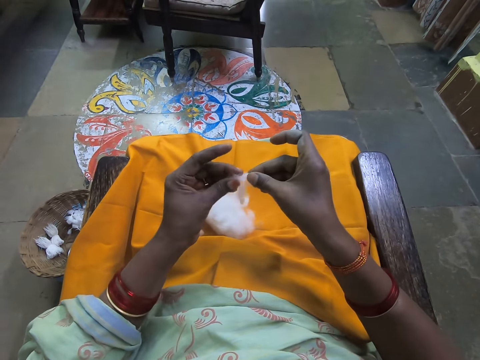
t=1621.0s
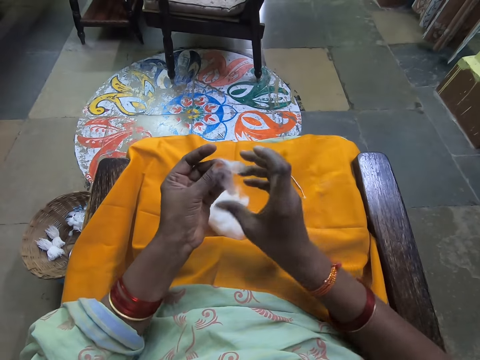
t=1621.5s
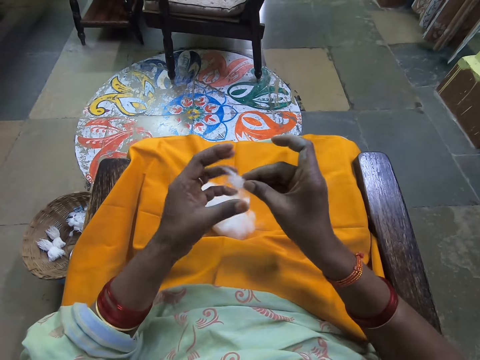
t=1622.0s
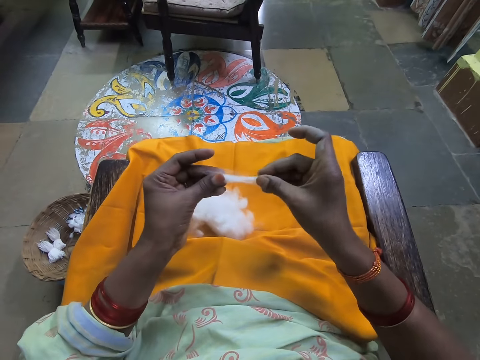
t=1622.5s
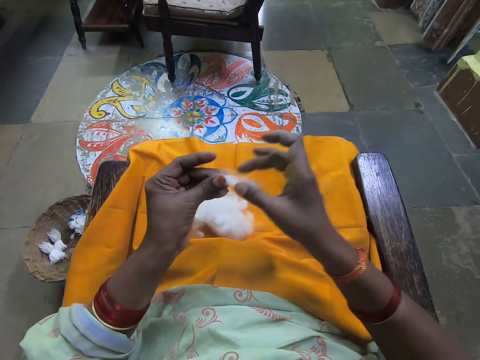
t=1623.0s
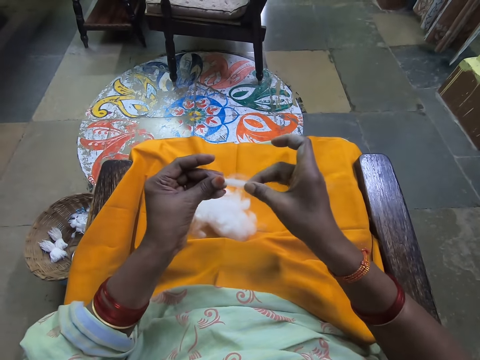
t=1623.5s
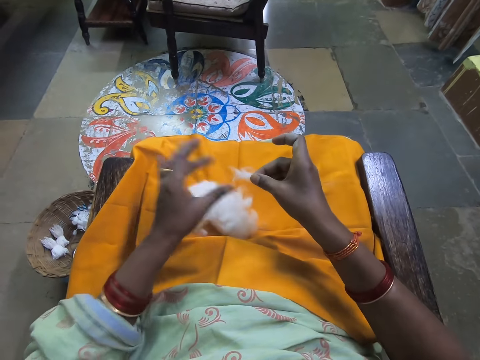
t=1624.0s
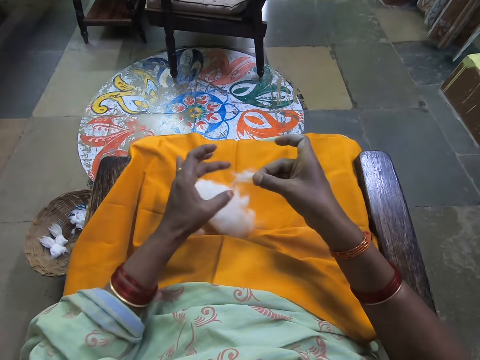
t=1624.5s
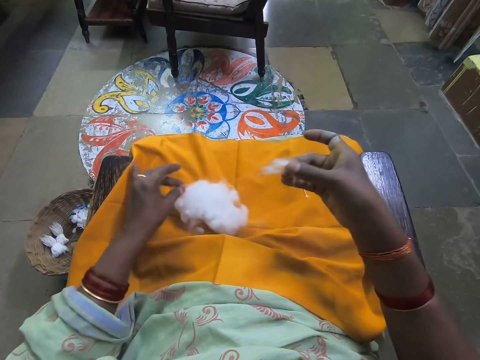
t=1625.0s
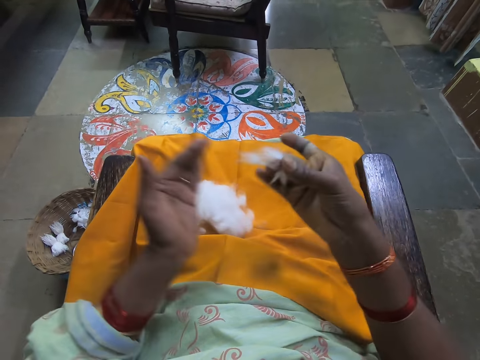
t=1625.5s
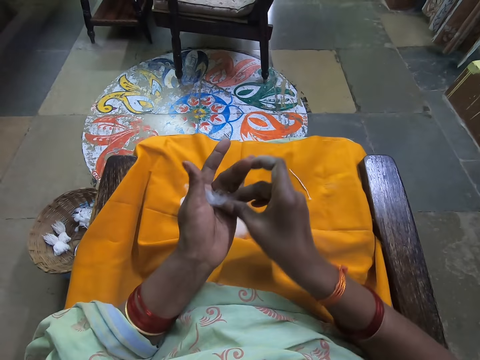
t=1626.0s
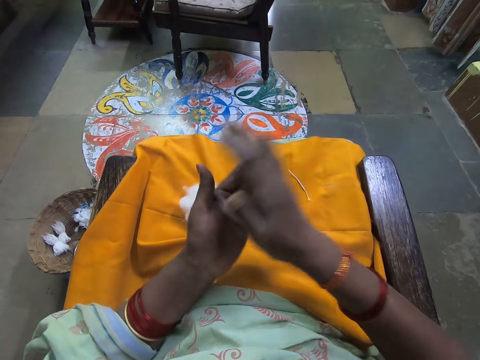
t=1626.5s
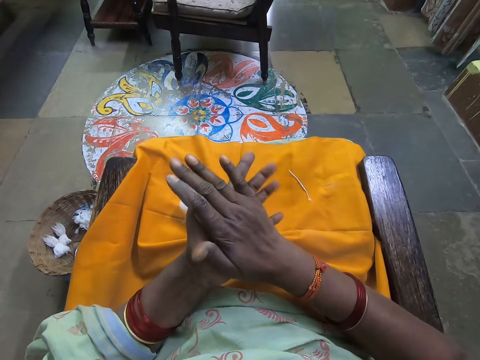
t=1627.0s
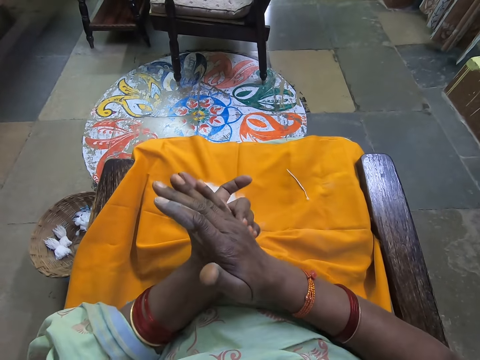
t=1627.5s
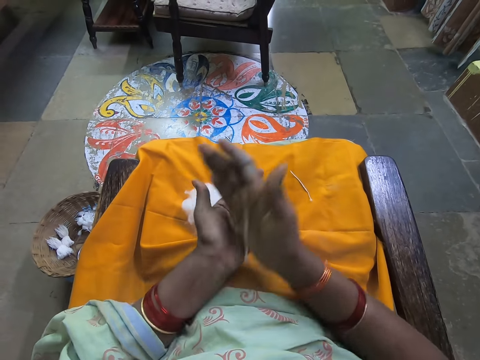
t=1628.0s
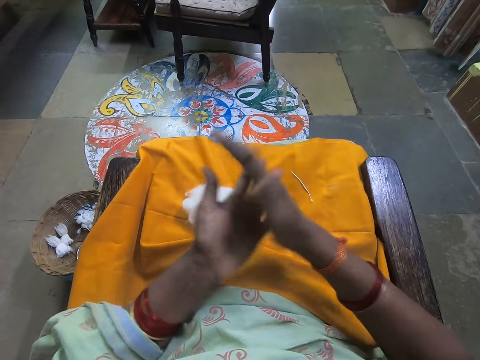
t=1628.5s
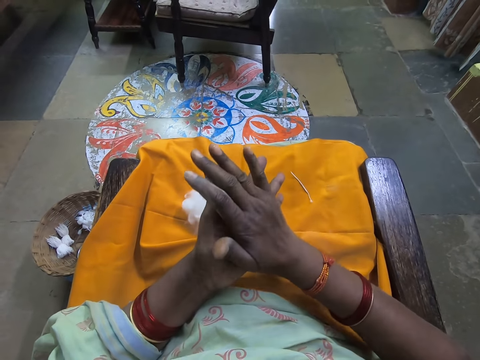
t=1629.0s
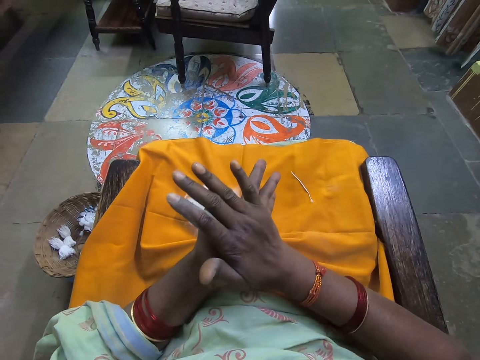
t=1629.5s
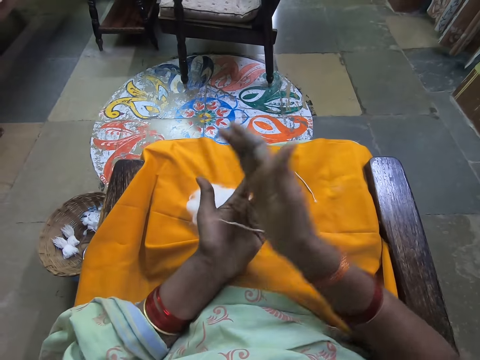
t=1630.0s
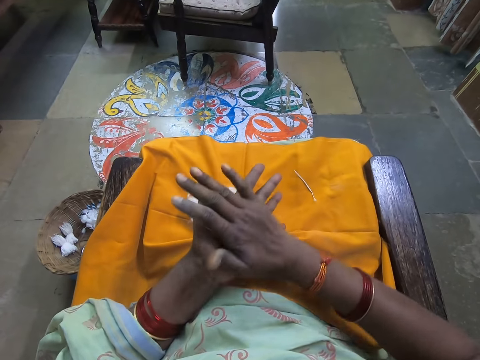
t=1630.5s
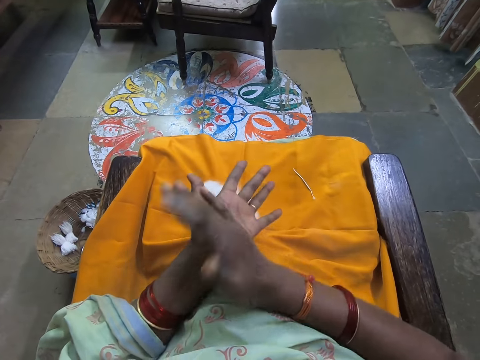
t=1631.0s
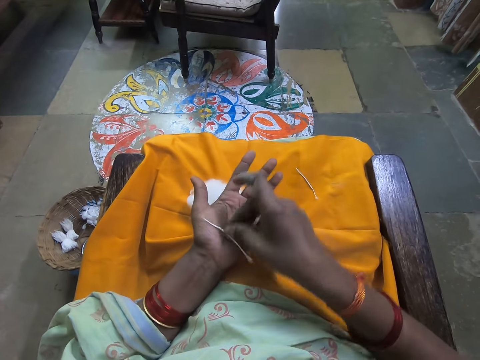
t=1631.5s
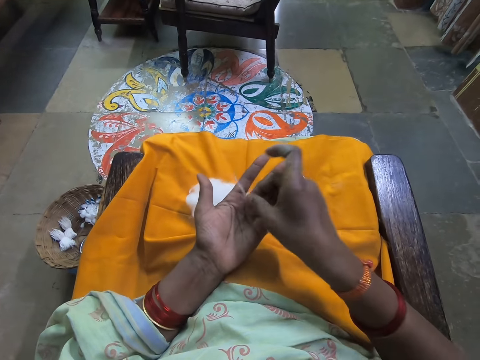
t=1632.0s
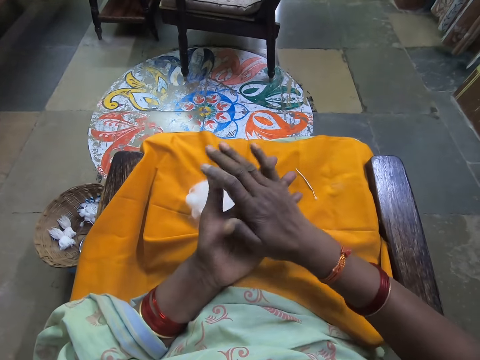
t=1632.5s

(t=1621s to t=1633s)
The camera wearer places a piece of cotton on her legs with her left hand from the cotton in her right hand. She rolls the cotton with her hands on her palms. She moves the cotton in her left hand with her right hand. She rolls the cotton with her hands.

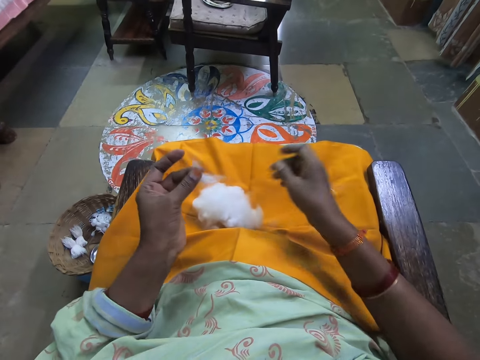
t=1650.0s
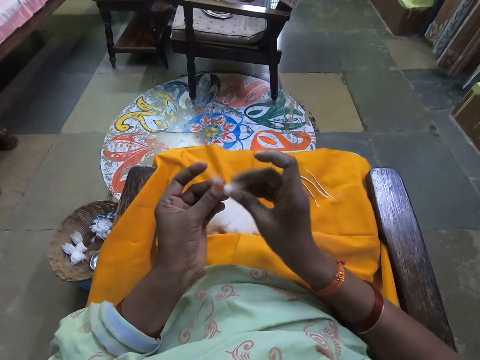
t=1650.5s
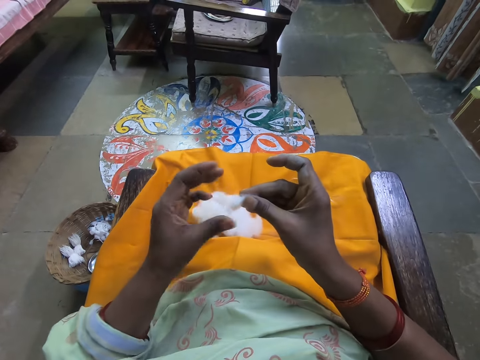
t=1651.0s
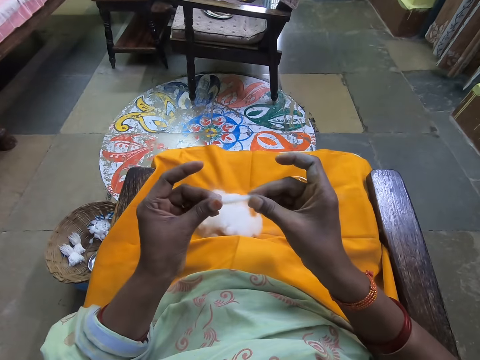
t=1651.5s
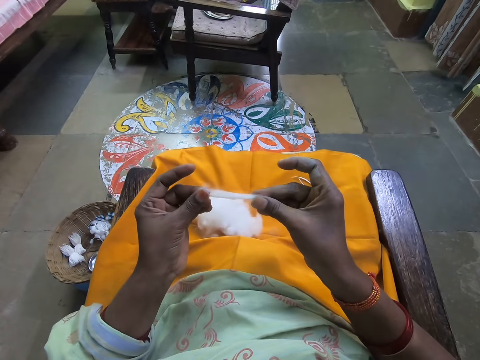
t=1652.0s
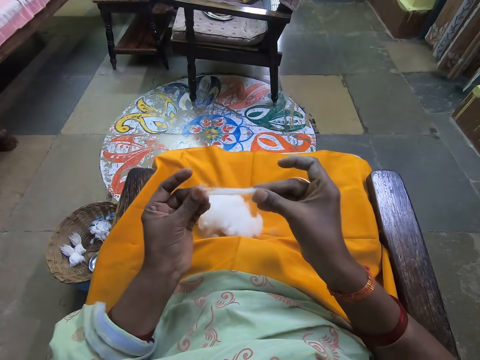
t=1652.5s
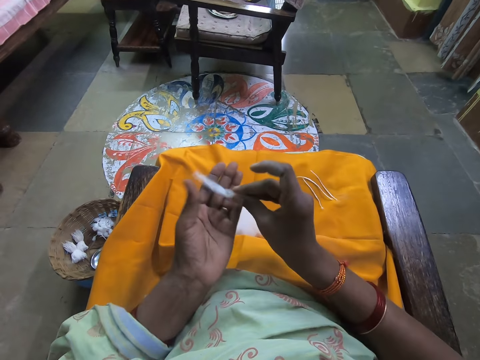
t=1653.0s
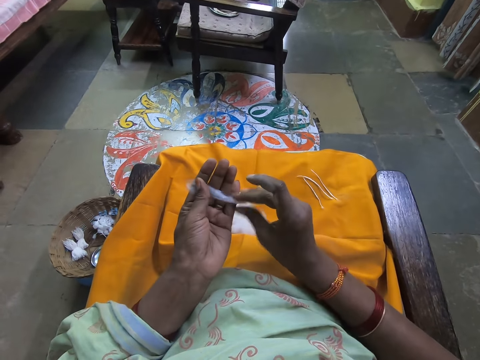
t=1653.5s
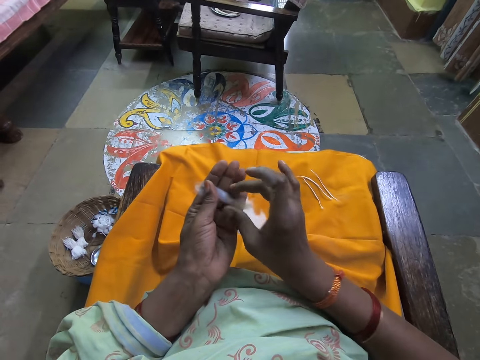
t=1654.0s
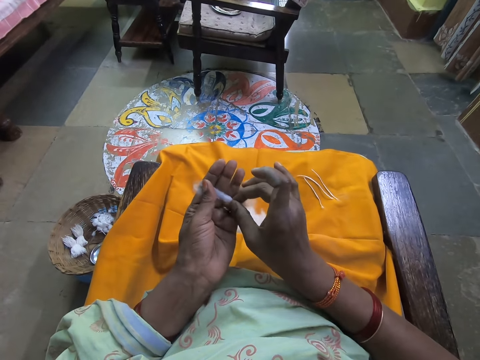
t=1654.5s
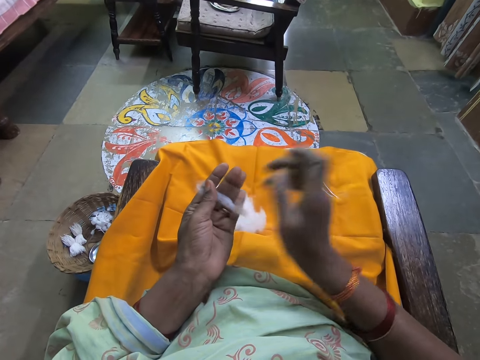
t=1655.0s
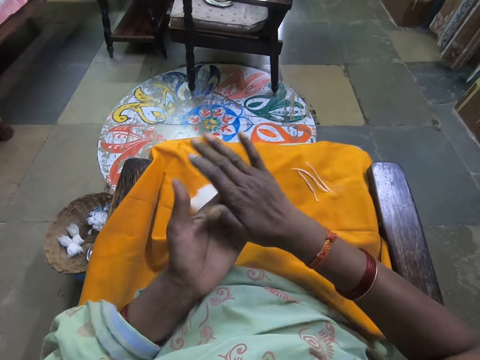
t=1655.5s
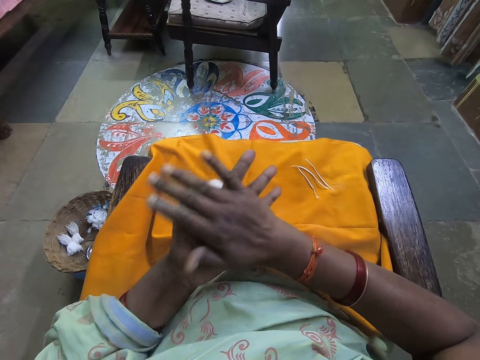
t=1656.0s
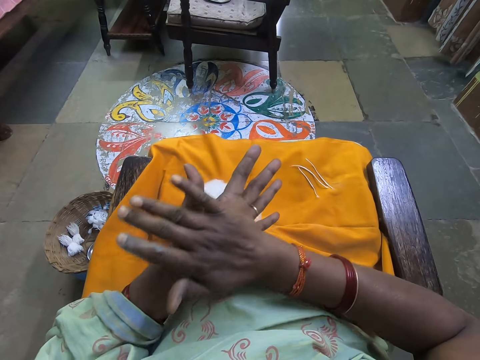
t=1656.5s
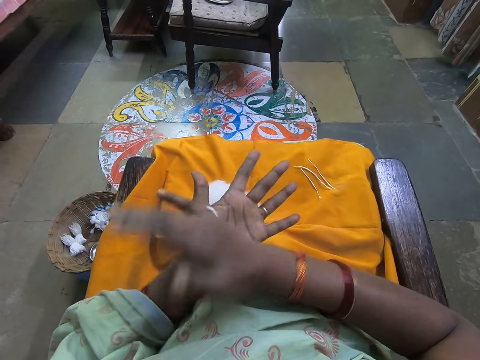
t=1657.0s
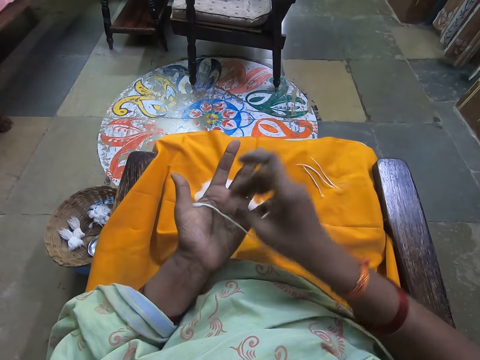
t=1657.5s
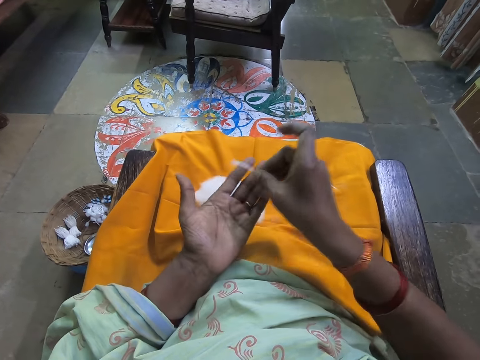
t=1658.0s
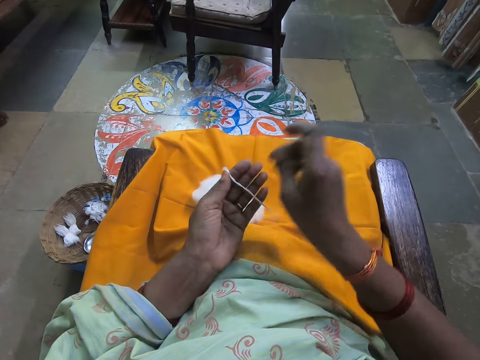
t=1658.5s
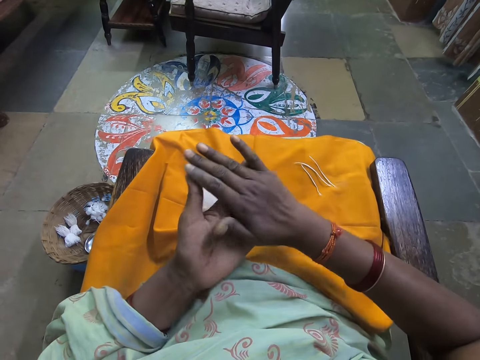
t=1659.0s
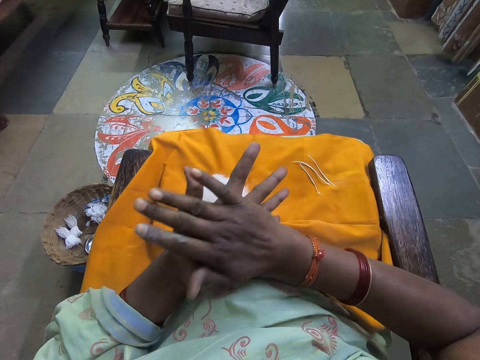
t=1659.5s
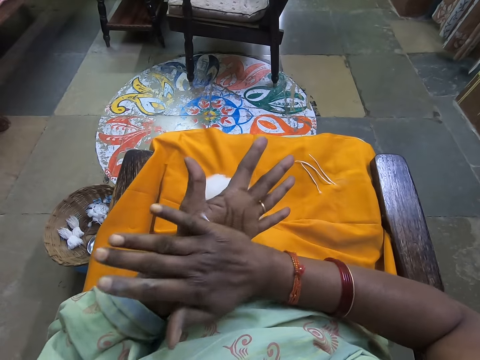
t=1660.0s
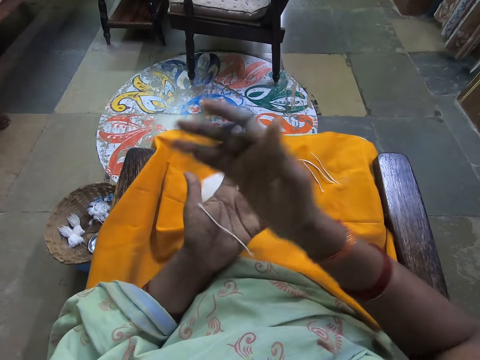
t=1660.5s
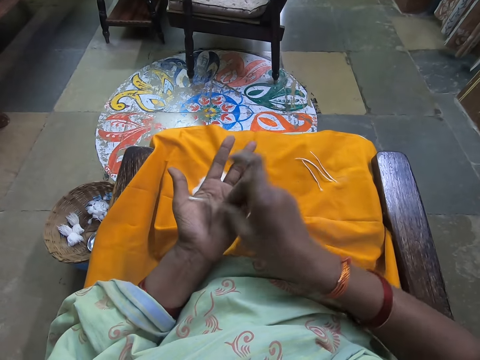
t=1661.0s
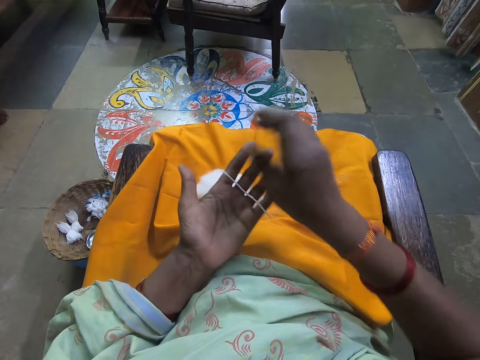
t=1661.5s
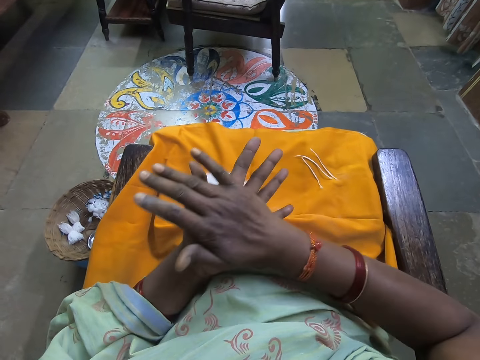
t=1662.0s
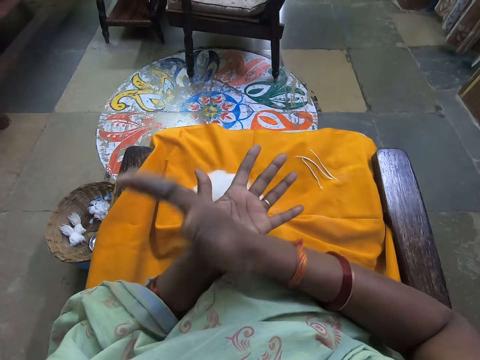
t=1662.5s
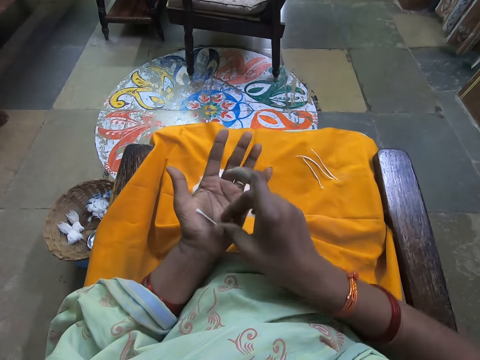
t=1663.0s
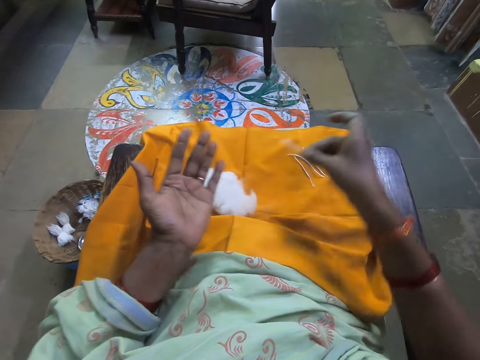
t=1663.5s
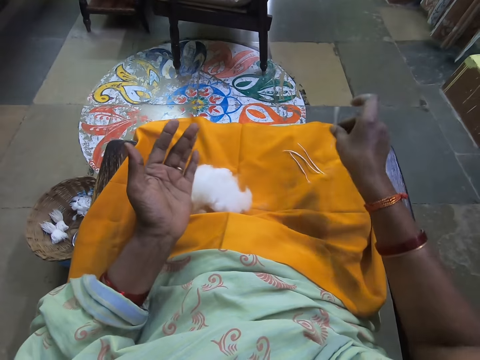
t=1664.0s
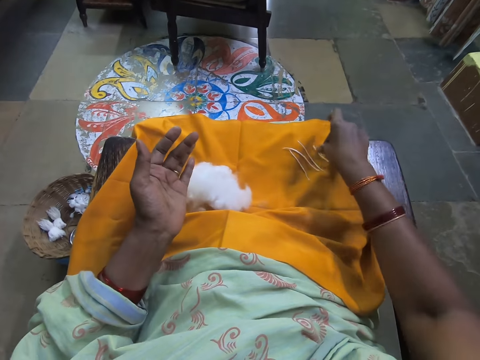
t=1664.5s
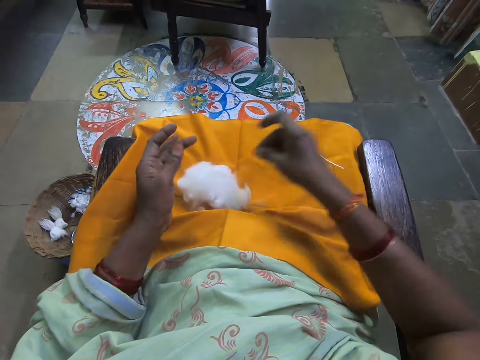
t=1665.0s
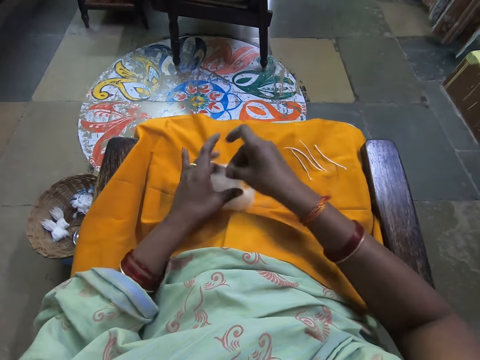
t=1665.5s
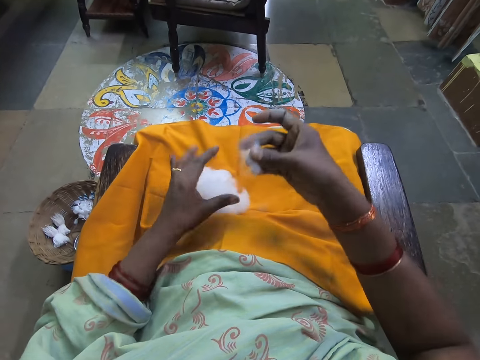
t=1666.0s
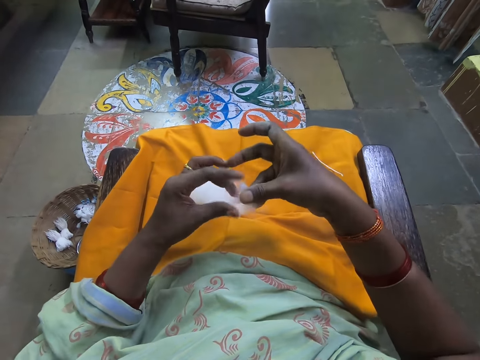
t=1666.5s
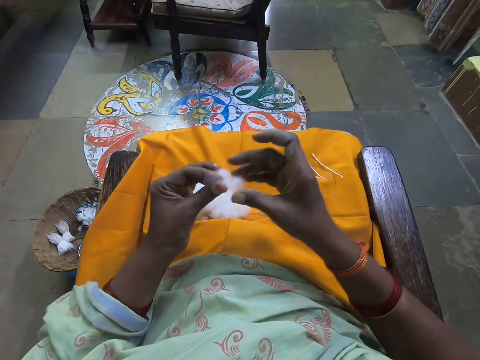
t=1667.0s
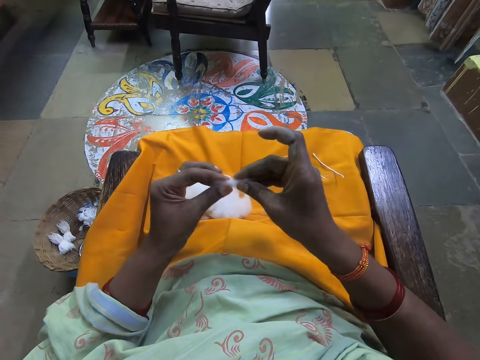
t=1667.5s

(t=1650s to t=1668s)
The camera wearer stretches cotton wool in her hands. She rolls the cotton in her hands. She folds the cotton wool in her hands. She drops the folded cotton wool on the yellow cloth. She scoops cotton. She cuts cotton wool from a bundle of cotton wool on the yellow cloth on her laps.
